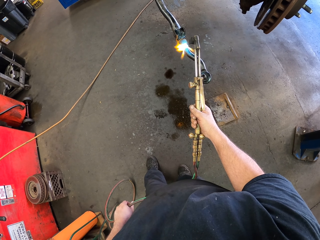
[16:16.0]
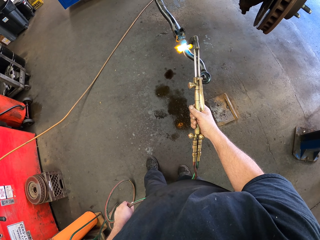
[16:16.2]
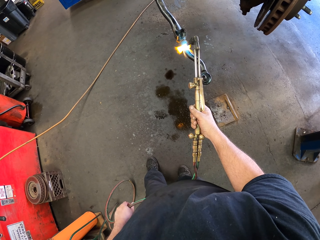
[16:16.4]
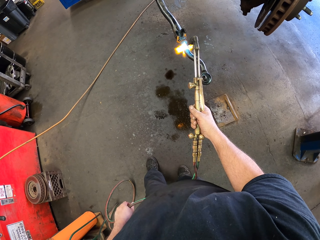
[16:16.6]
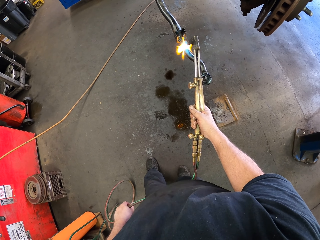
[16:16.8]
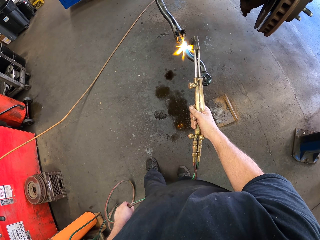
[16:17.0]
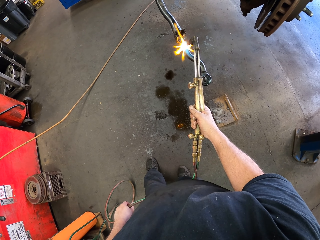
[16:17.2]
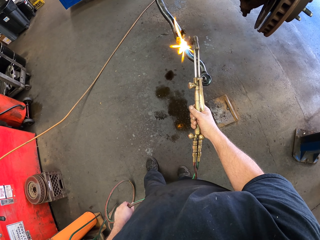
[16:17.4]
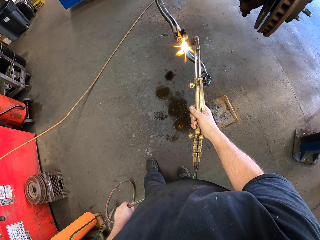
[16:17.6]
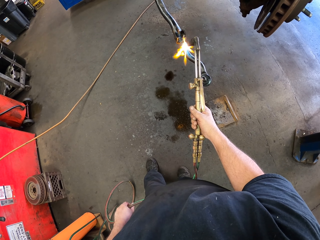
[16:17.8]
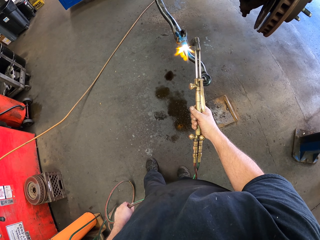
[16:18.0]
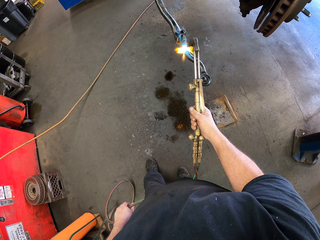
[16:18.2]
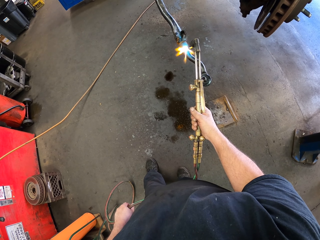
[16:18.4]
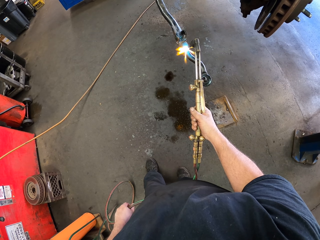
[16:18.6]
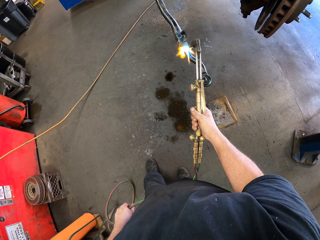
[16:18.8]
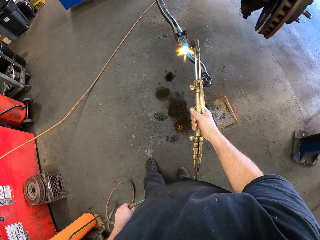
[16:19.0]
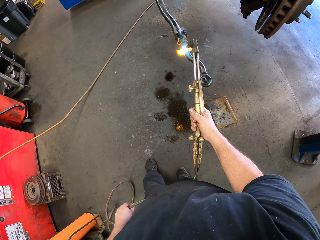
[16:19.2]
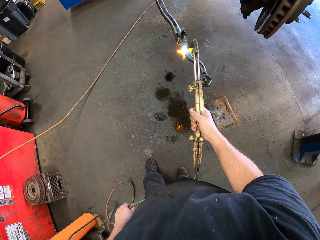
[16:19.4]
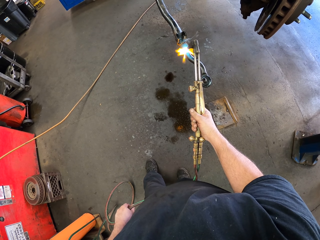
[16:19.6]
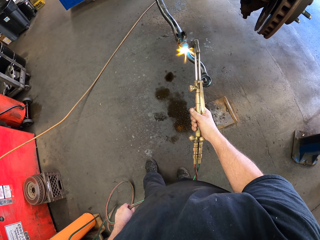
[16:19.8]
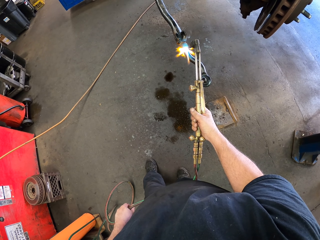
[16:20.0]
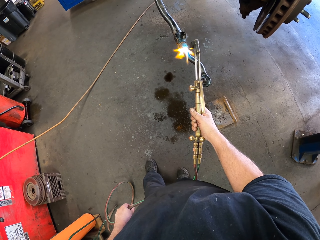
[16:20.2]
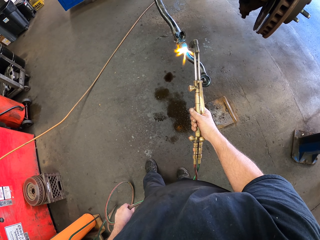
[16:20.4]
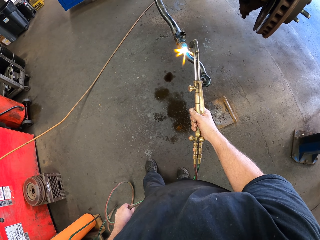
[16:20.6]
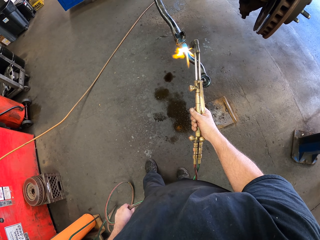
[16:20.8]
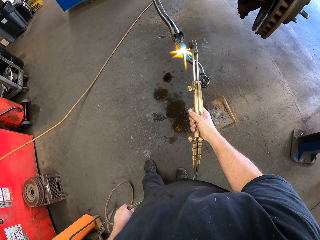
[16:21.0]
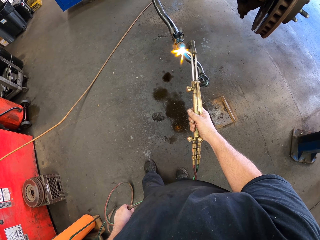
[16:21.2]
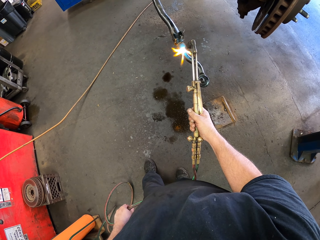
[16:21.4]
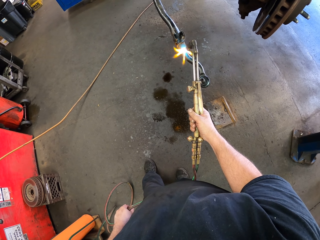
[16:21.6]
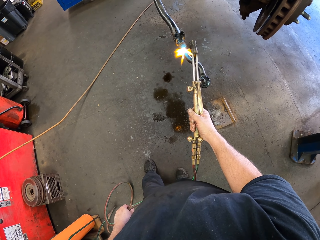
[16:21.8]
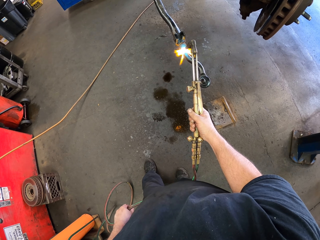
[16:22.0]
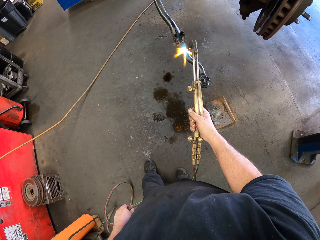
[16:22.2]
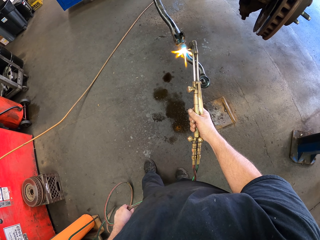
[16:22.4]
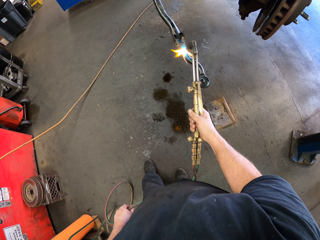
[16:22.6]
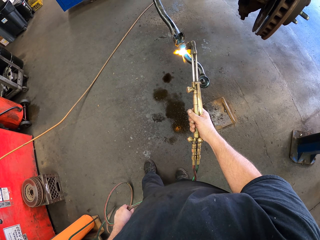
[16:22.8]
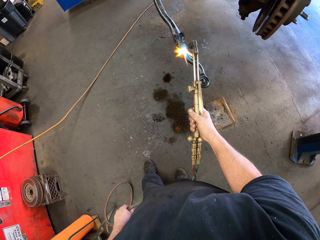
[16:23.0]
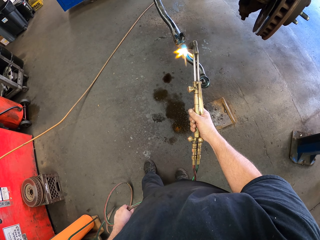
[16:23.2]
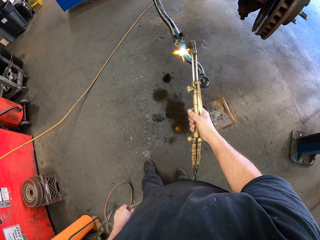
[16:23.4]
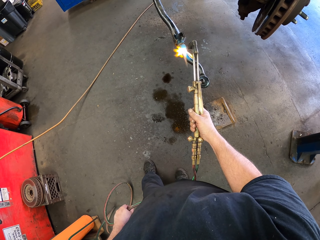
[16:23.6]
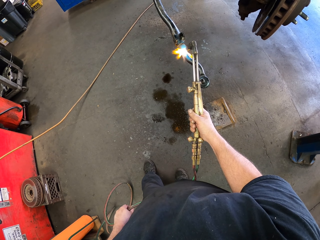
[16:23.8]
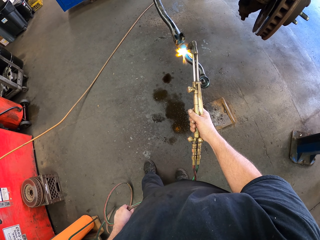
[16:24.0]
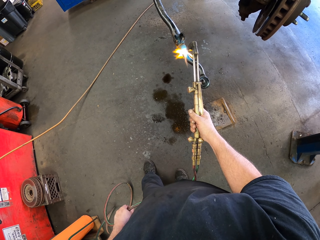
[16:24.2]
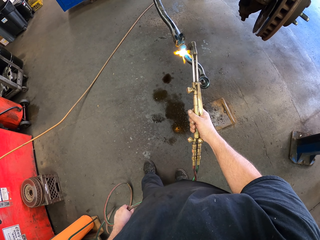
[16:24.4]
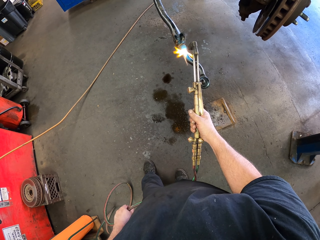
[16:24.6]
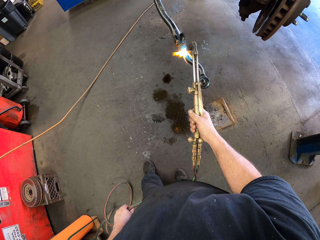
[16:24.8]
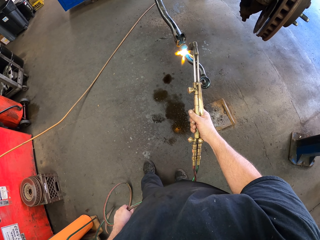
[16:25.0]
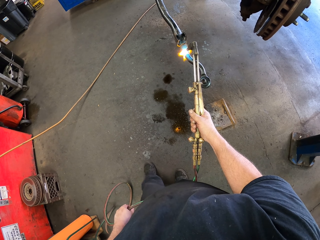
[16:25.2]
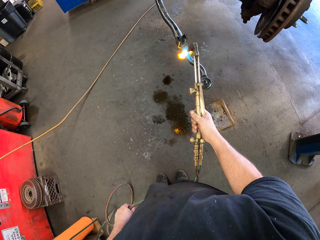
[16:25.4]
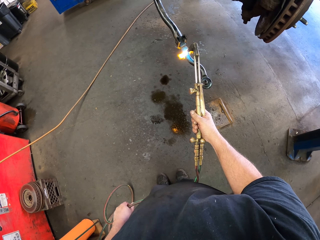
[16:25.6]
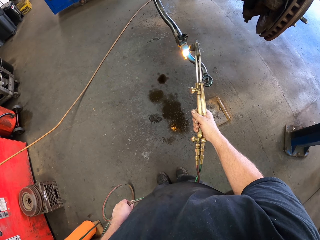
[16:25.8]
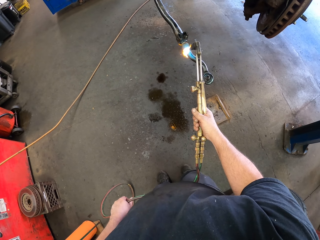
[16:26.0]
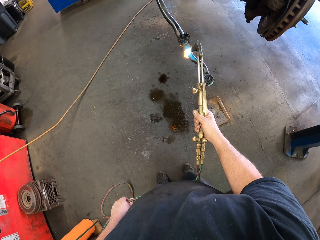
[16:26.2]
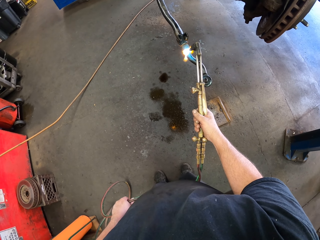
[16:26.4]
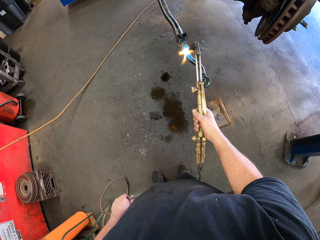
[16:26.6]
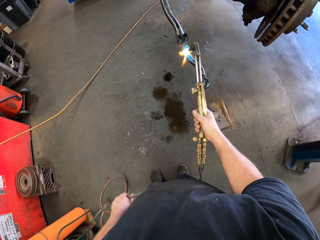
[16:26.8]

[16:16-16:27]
The camera wearer joins the brake hanger with a gas welding machine. They join the brake hanger with the gas welding machine repeatedly.

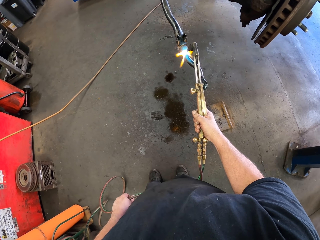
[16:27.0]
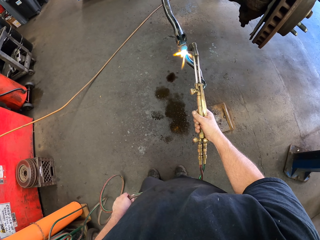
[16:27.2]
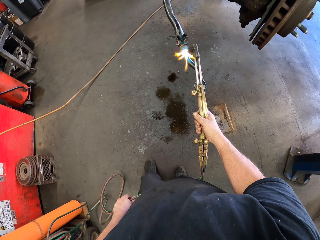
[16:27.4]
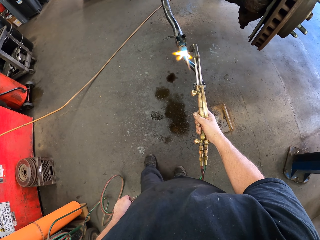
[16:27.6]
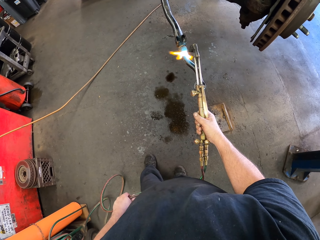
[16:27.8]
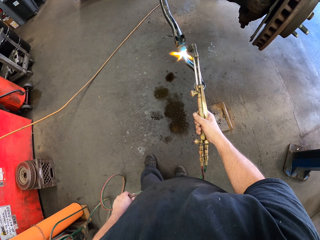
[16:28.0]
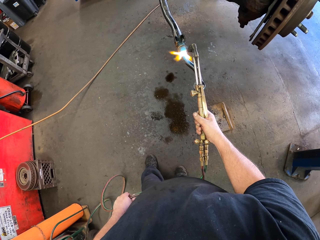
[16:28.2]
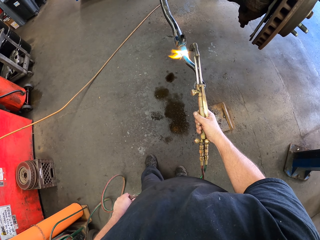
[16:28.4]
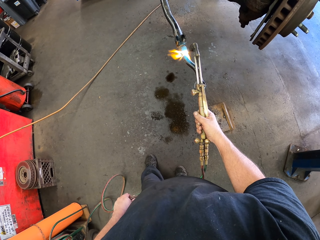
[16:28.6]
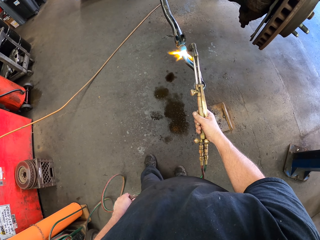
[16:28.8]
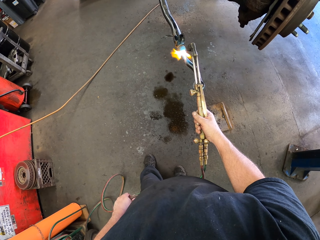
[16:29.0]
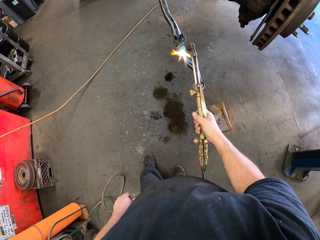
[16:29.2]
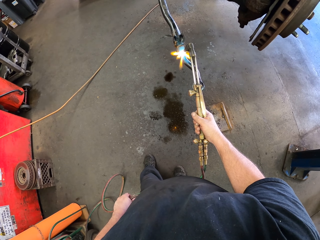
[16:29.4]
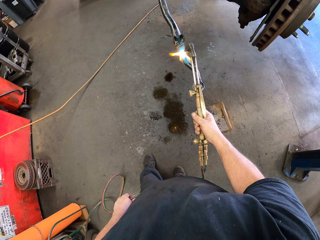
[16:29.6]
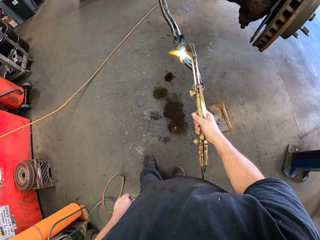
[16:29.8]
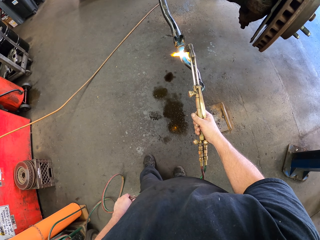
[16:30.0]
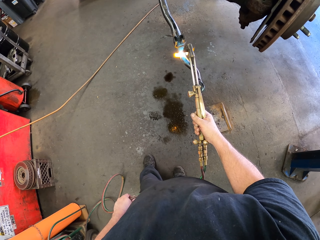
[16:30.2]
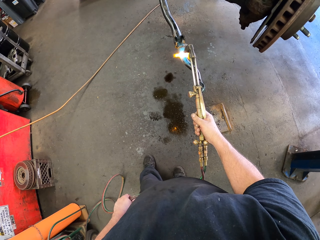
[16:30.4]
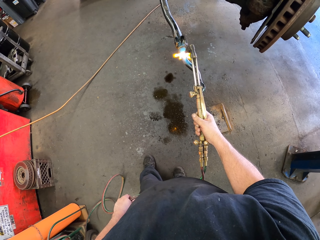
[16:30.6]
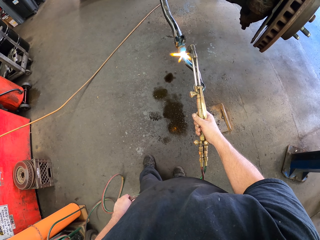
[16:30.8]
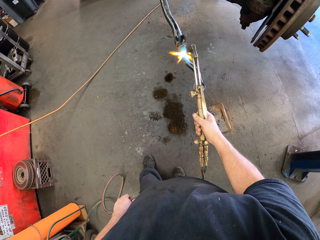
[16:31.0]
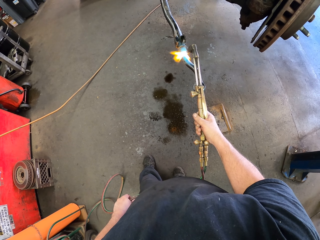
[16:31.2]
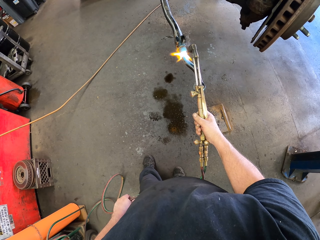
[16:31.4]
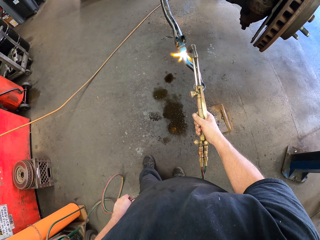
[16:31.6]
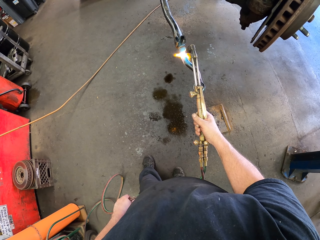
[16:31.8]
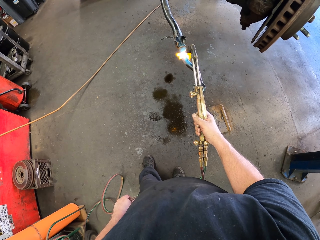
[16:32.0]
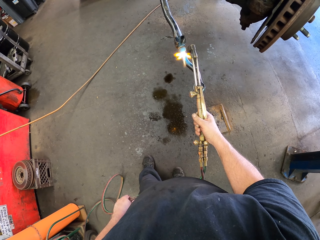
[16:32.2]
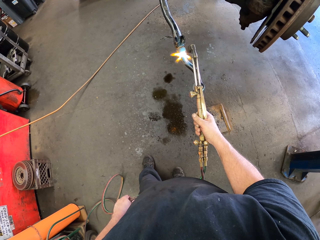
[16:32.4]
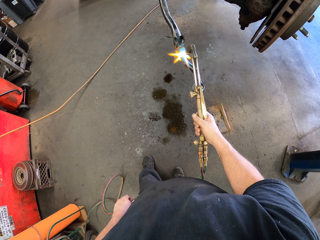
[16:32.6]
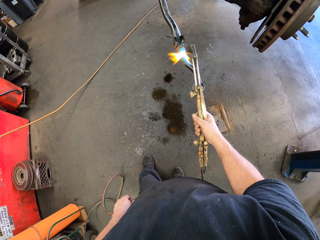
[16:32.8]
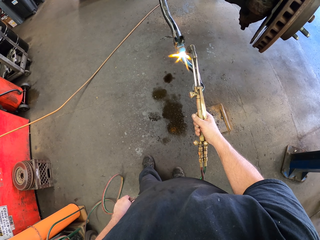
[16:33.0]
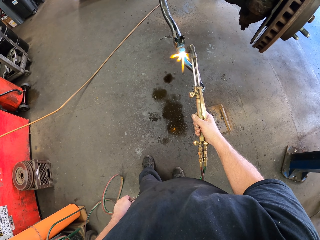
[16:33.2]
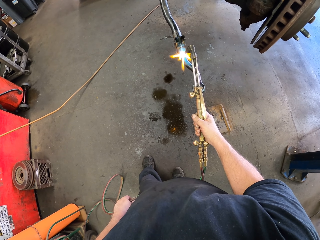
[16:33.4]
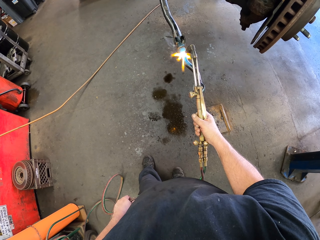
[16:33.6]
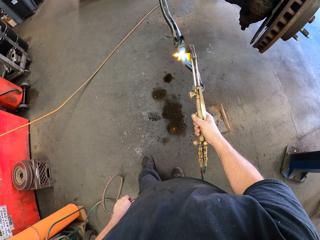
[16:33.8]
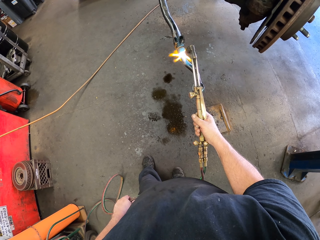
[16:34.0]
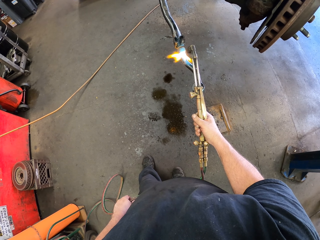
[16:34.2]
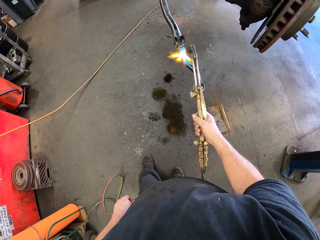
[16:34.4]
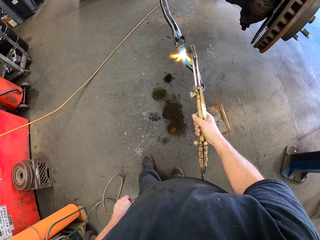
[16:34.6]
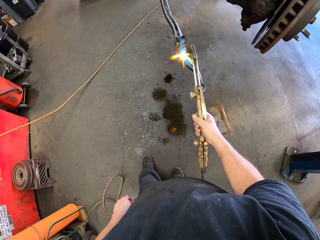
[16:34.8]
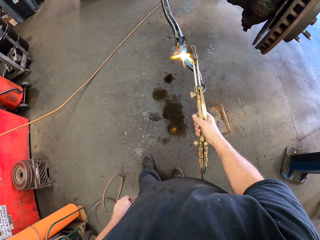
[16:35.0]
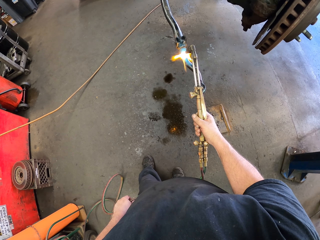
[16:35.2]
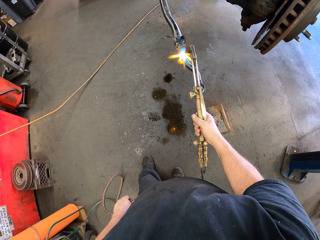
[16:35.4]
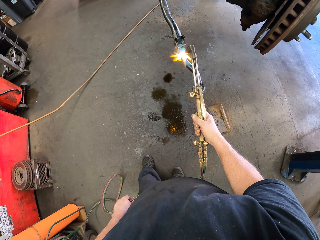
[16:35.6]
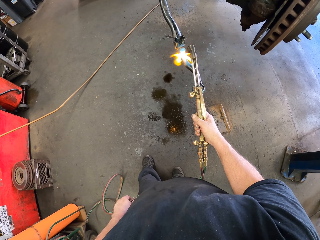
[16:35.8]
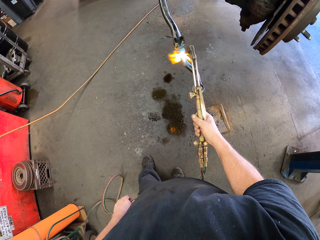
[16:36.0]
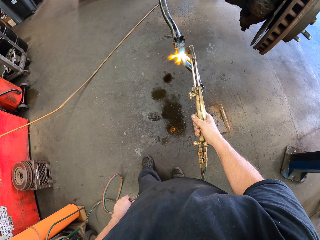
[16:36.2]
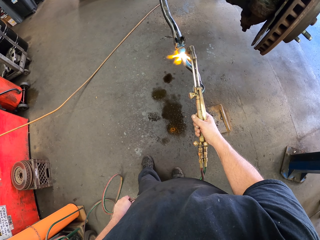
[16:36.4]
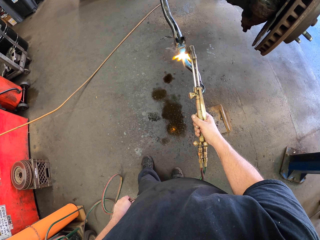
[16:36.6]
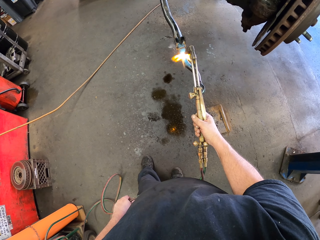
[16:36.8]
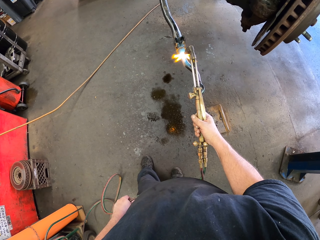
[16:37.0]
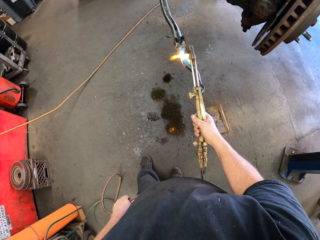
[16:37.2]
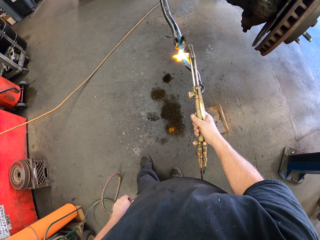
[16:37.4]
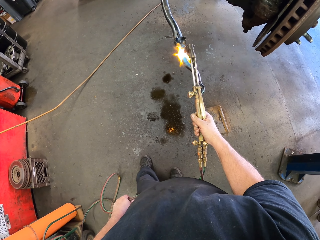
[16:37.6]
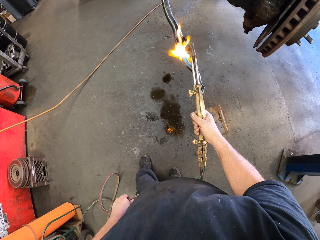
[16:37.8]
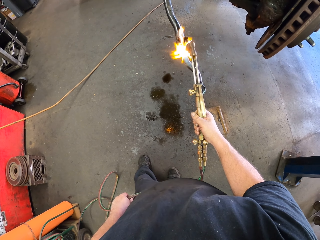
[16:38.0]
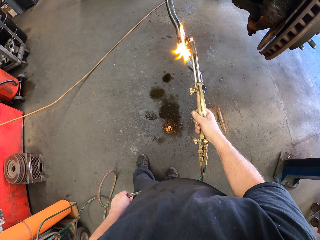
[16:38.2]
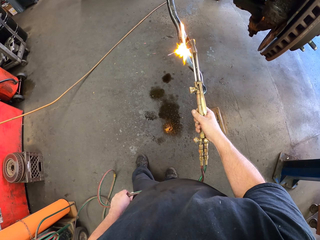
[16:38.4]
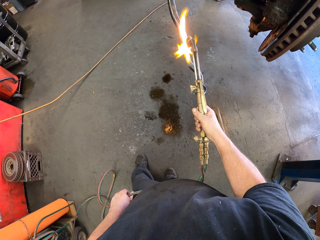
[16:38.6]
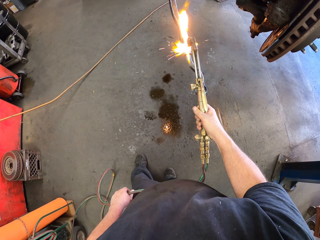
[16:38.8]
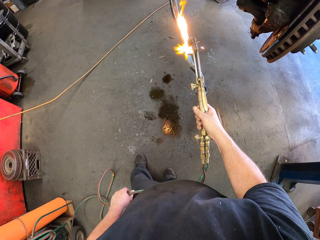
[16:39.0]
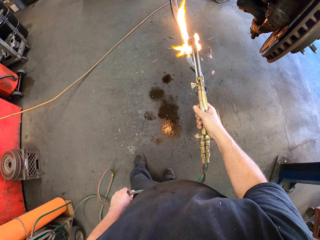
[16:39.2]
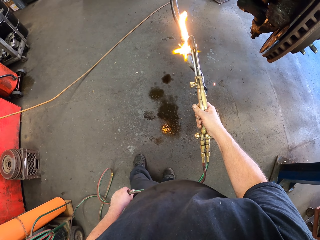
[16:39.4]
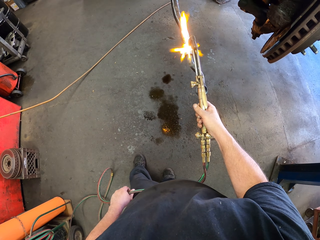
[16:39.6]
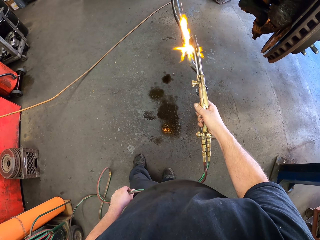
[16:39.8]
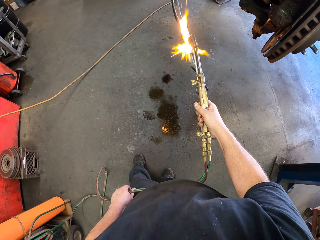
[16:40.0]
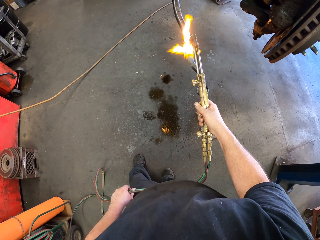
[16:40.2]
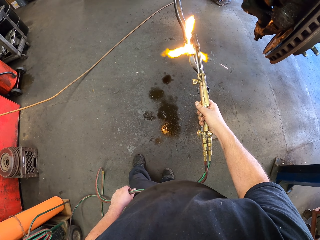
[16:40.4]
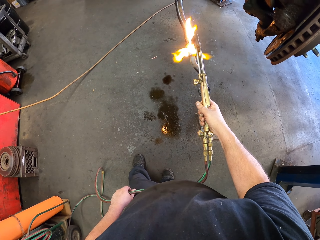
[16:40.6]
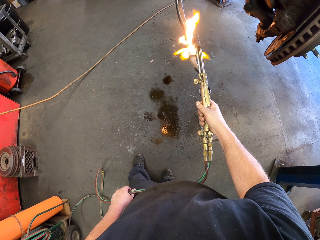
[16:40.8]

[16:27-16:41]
The camera wearer joins the brake hanger with a gas welding machine. They join the brake hanger with the gas welding machine repeatedly.
